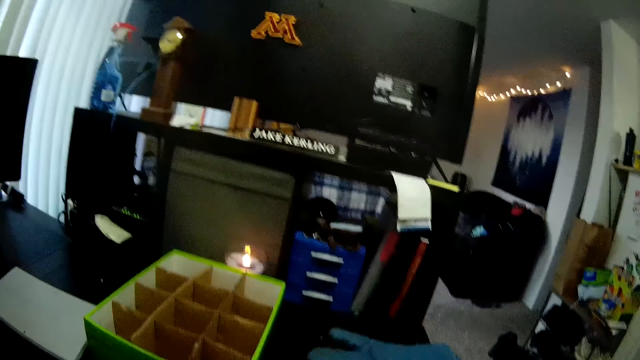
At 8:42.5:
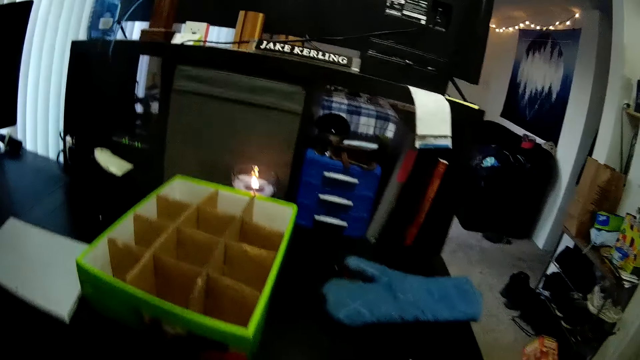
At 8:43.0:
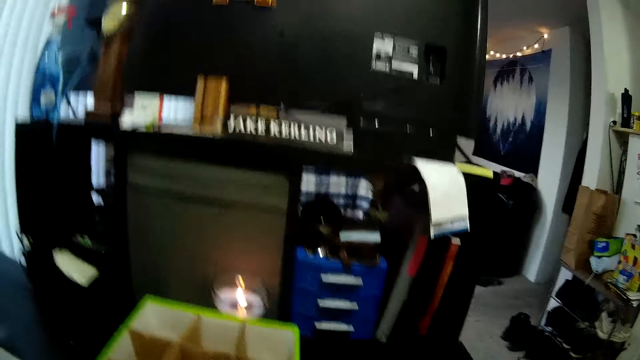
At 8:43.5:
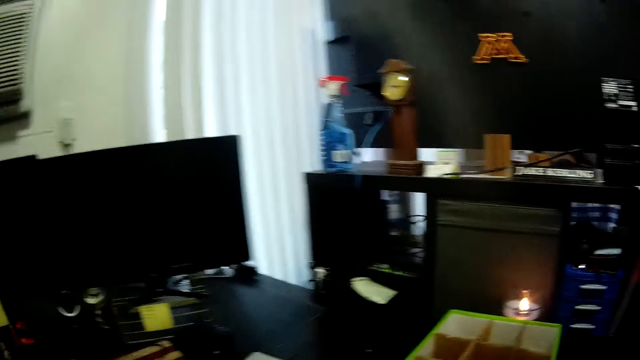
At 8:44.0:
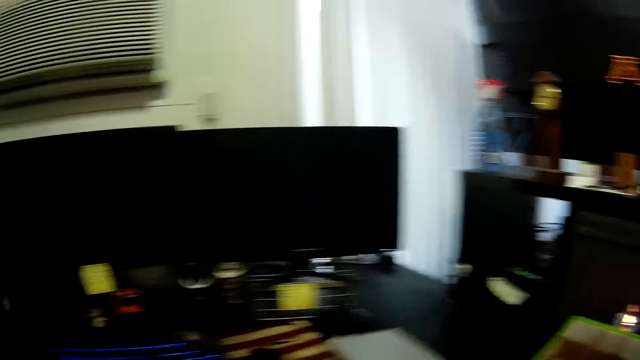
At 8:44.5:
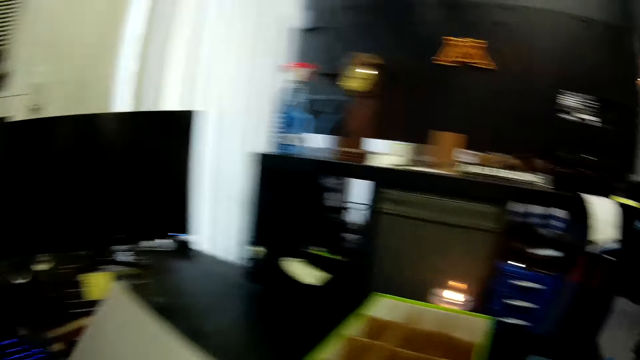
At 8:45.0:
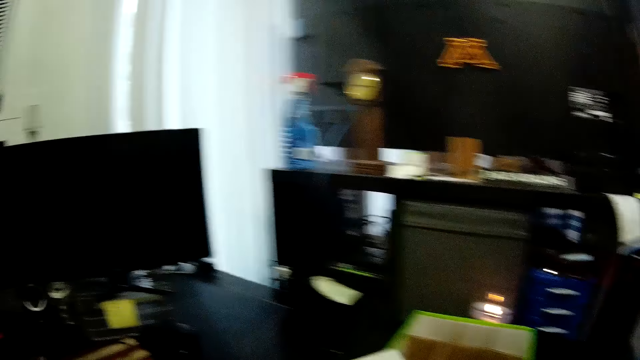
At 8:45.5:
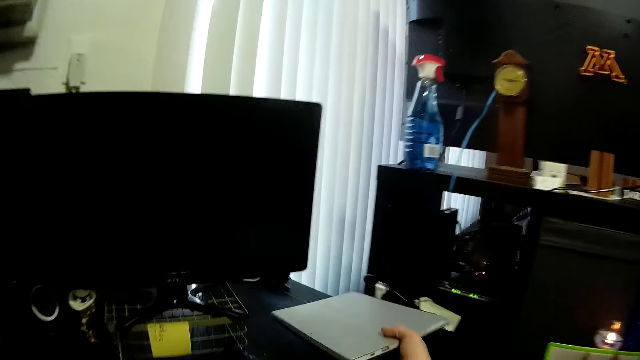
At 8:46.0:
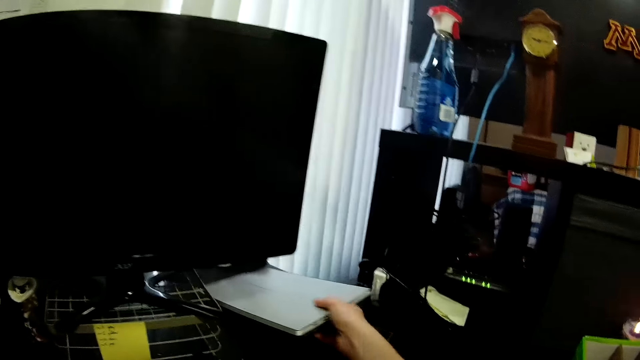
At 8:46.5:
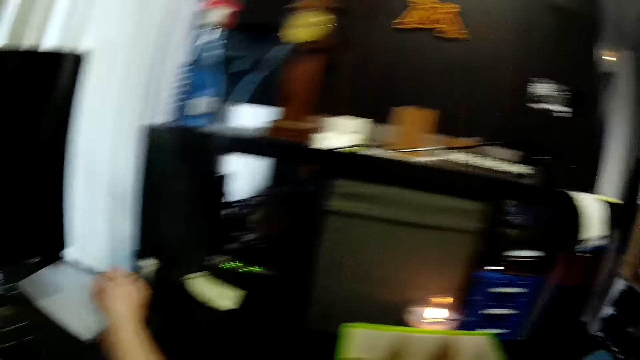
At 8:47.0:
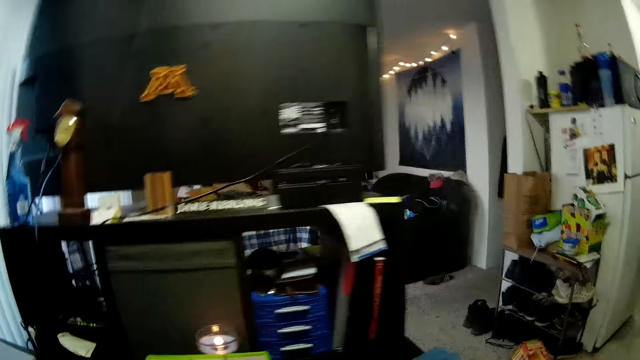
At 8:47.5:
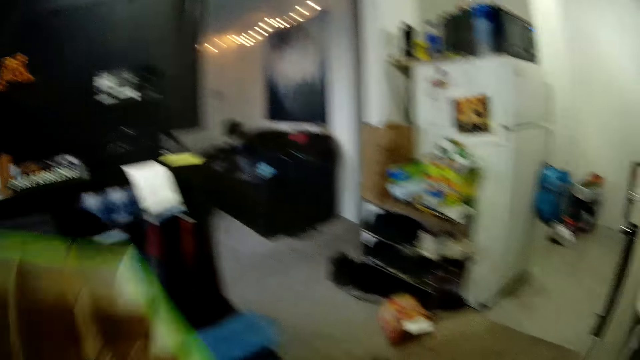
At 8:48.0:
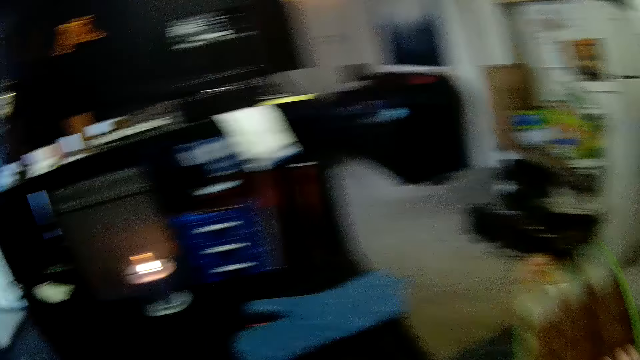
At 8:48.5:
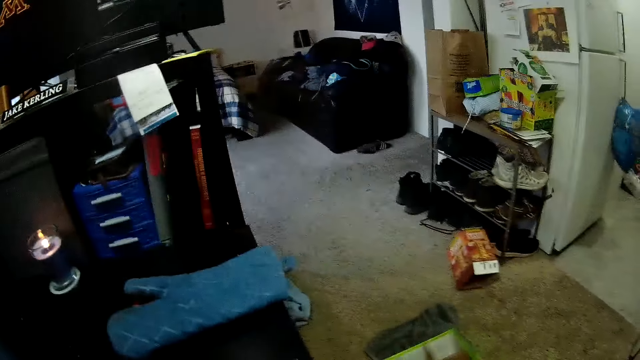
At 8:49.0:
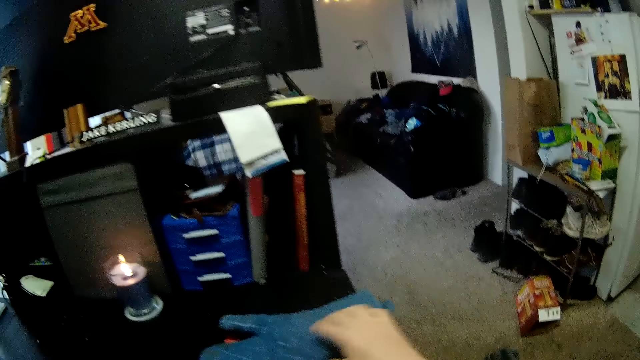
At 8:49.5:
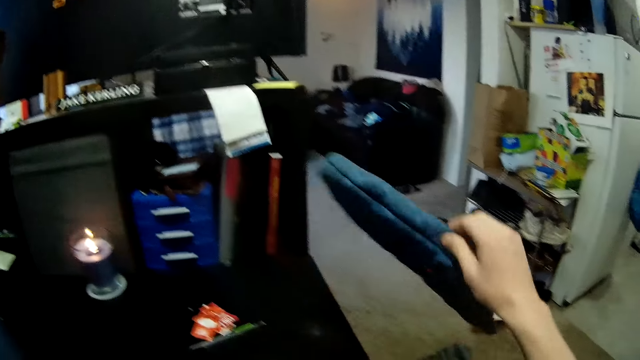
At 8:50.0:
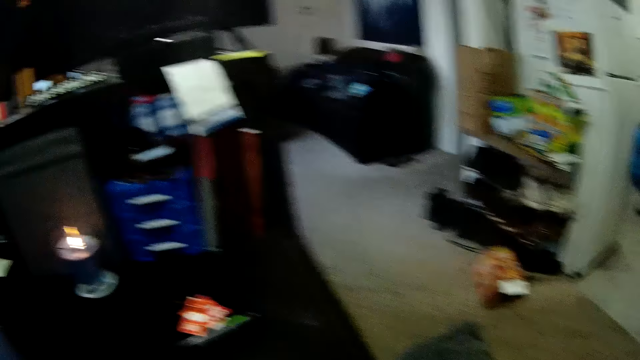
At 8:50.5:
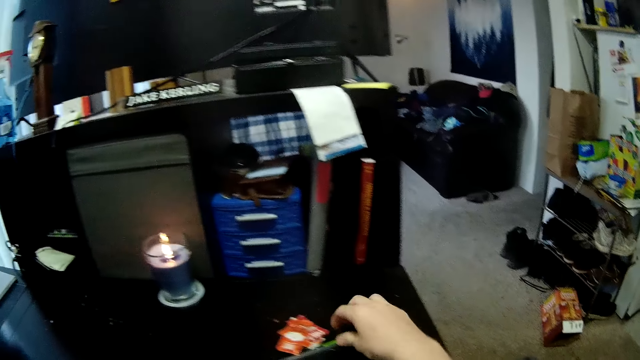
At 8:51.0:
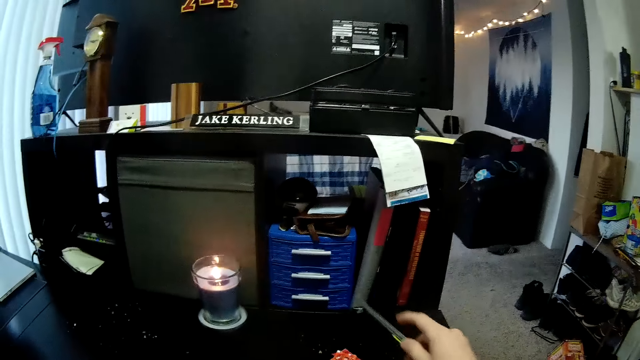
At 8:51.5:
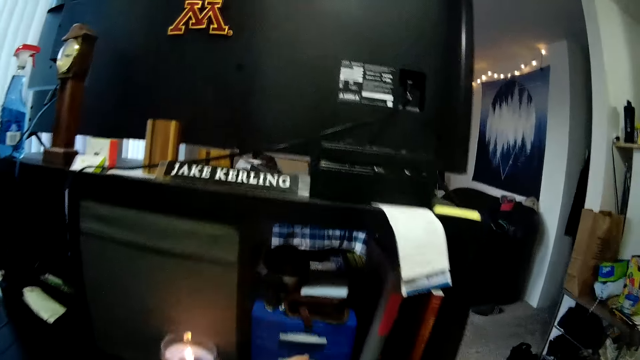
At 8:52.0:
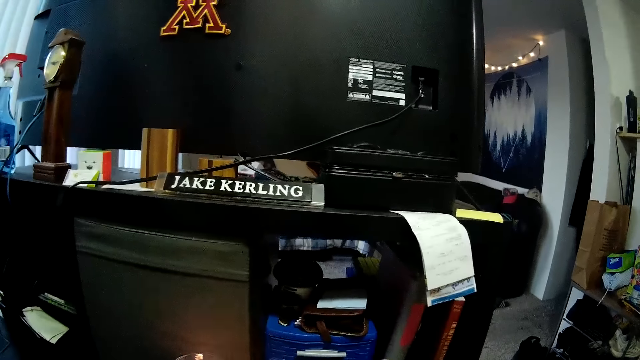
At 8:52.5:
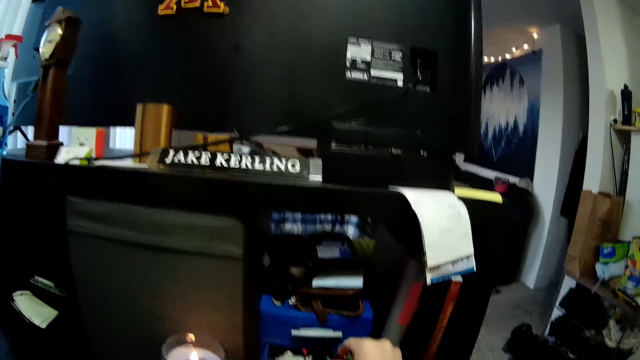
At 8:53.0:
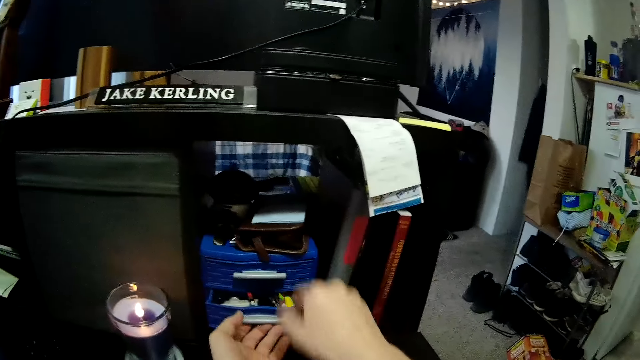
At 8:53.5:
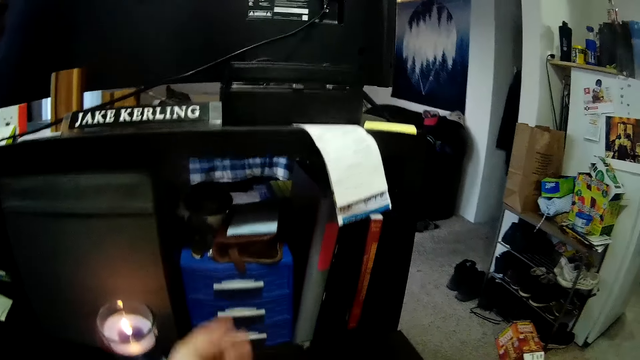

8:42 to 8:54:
The camera wearer picks up the papers. They drop the papers on the table. They remove a carton from the table. They take a glove away from the table. They take the scissors away from the table. They put something in the drawer.

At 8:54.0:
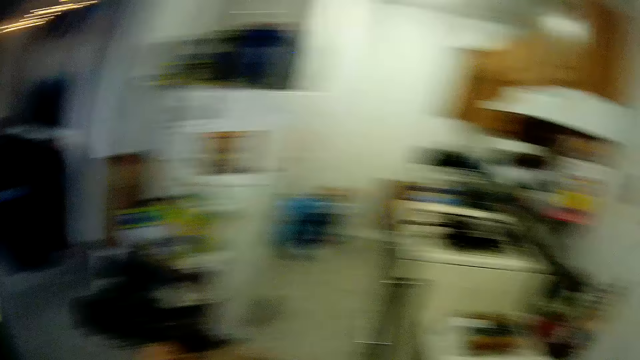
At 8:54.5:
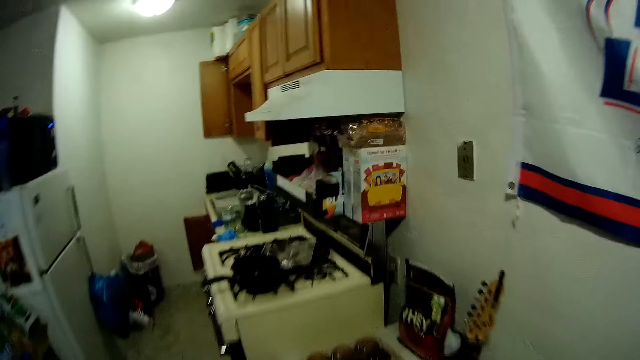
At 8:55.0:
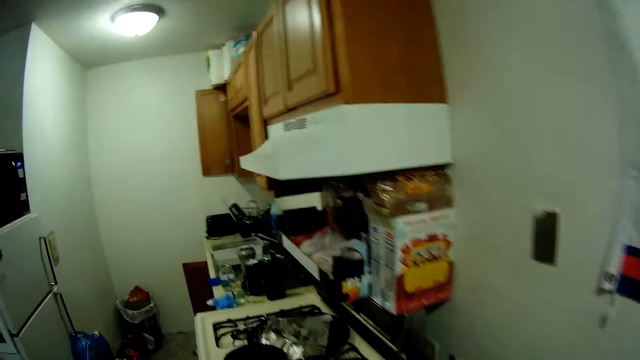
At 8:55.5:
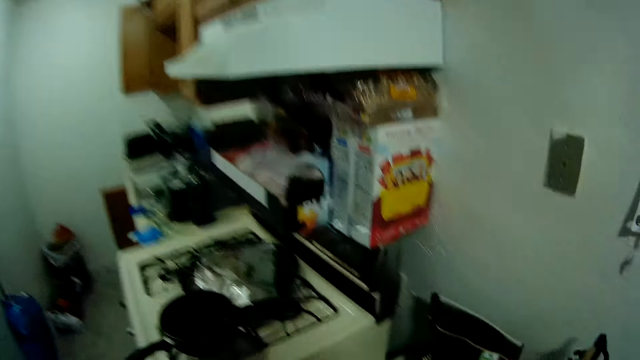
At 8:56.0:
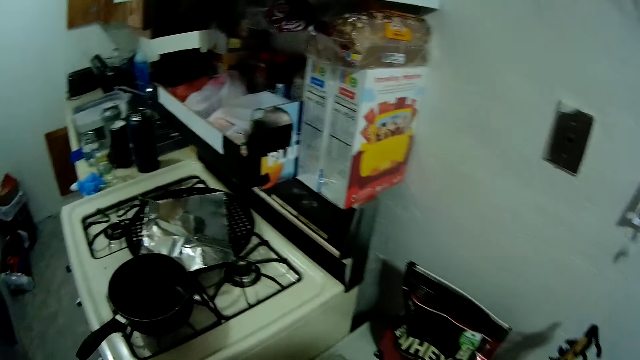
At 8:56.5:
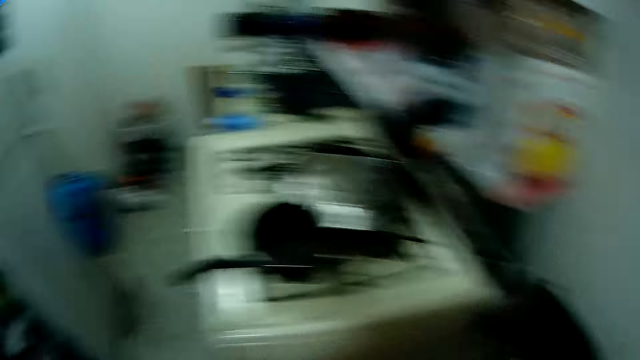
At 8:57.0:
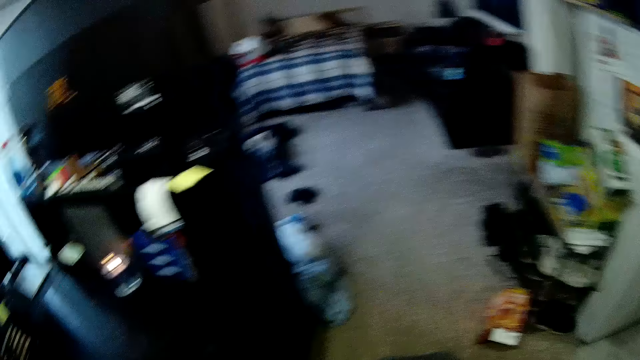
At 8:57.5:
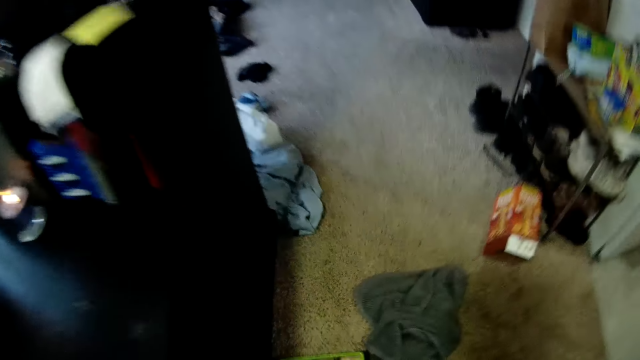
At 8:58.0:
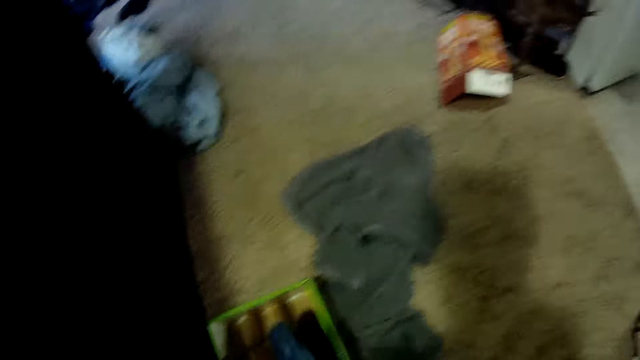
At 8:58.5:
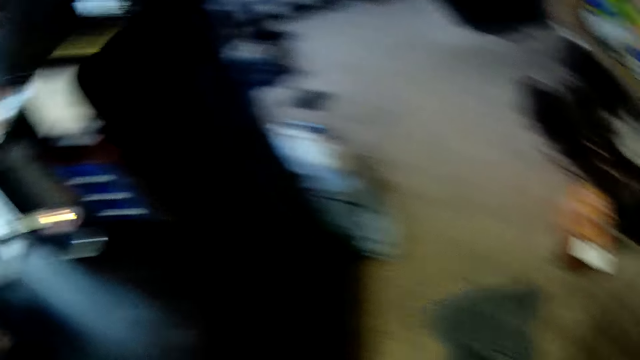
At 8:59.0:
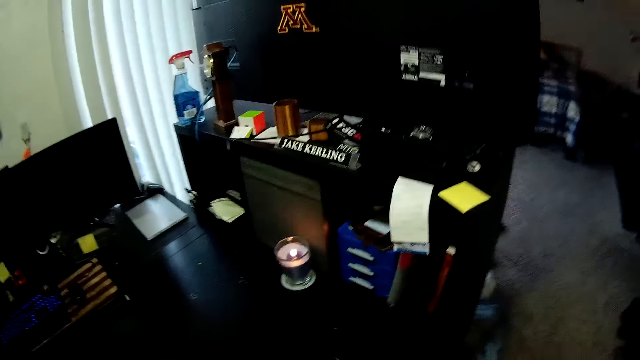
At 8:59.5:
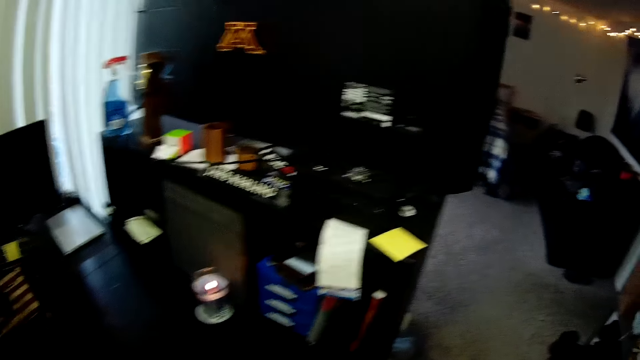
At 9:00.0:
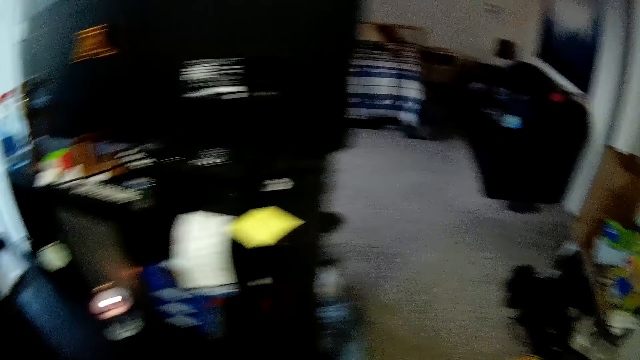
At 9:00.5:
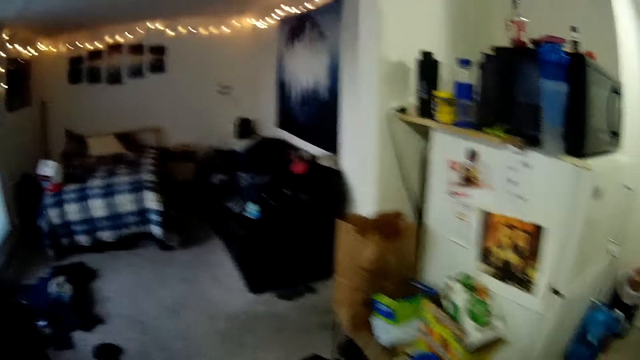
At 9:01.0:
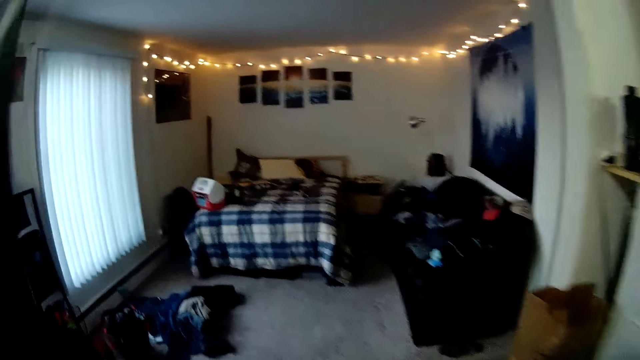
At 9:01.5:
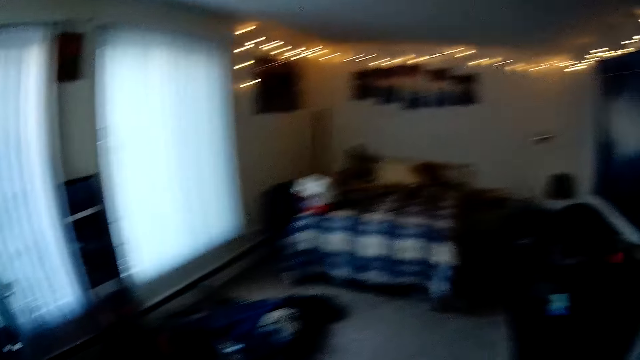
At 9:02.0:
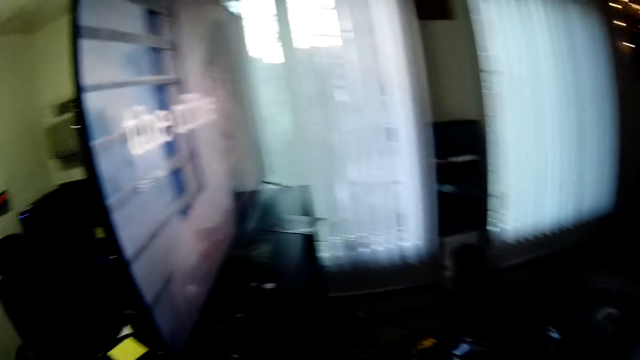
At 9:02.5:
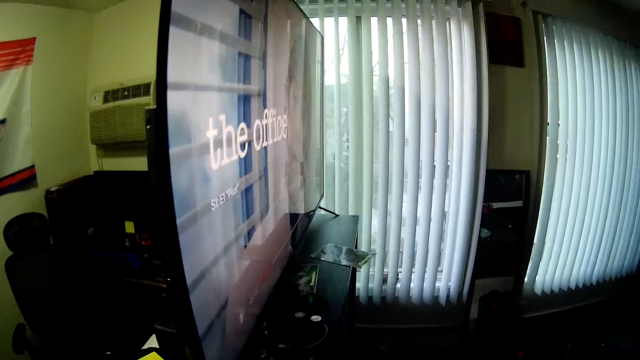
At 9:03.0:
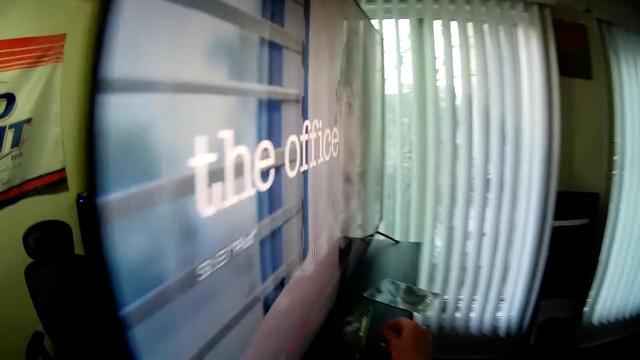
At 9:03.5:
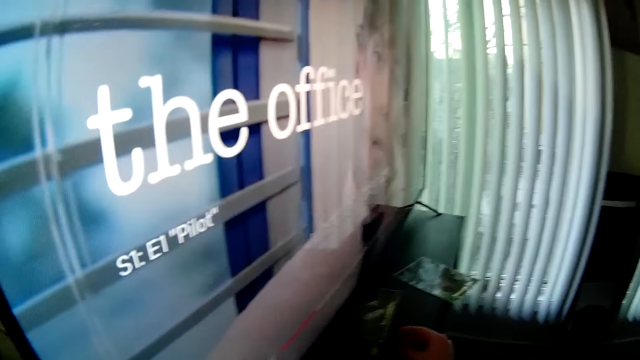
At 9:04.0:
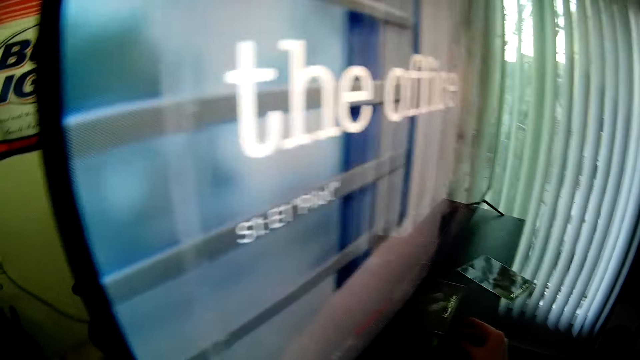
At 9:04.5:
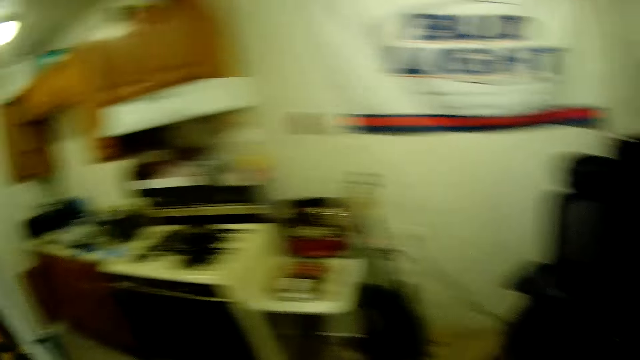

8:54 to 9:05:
The camera wearer walks around the room. They pick the carton and glove from the floor.
